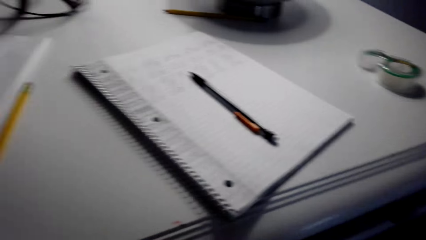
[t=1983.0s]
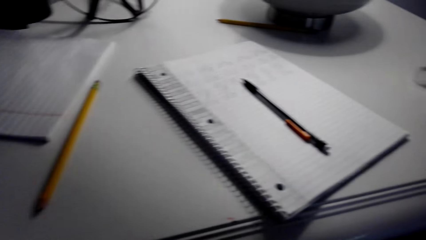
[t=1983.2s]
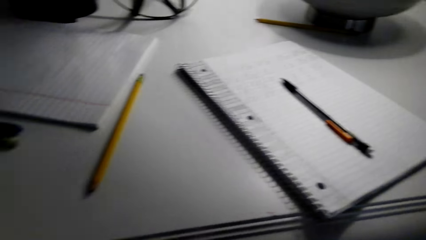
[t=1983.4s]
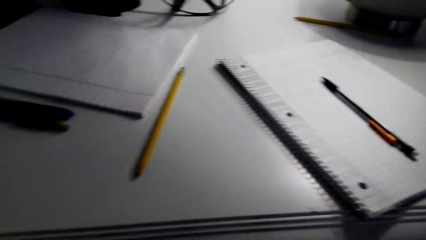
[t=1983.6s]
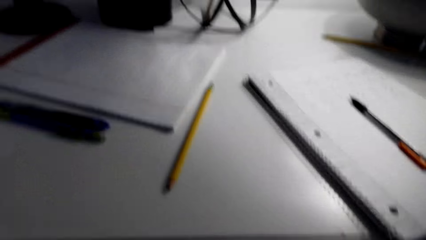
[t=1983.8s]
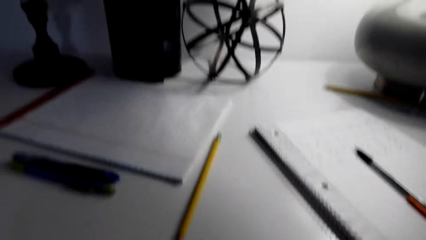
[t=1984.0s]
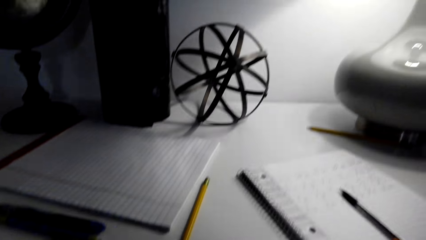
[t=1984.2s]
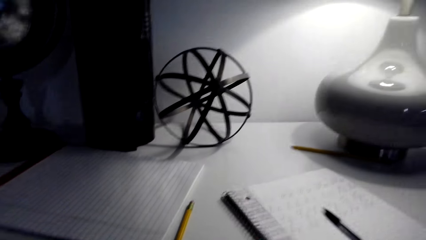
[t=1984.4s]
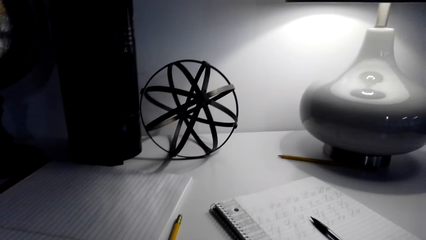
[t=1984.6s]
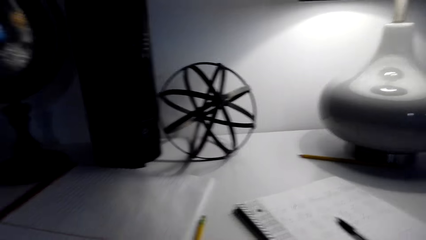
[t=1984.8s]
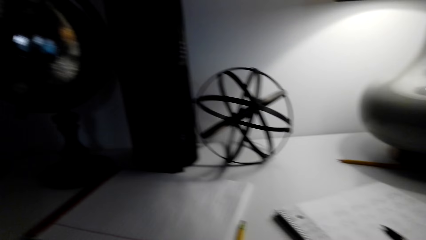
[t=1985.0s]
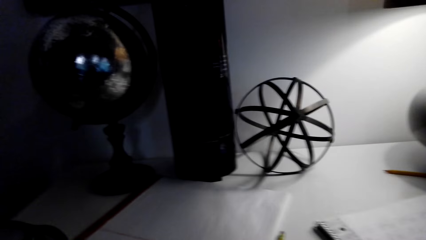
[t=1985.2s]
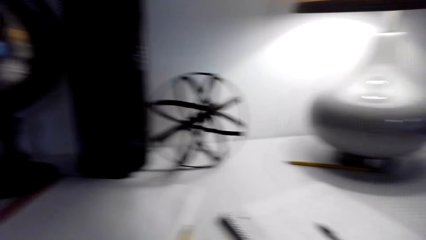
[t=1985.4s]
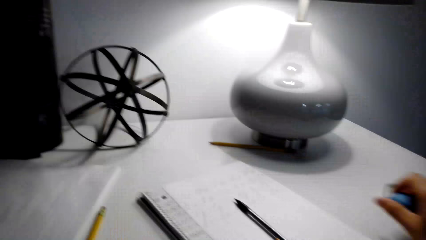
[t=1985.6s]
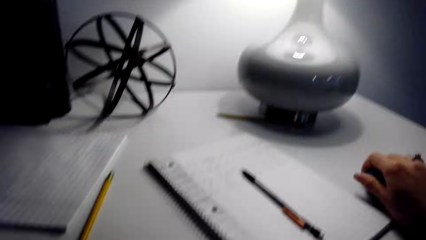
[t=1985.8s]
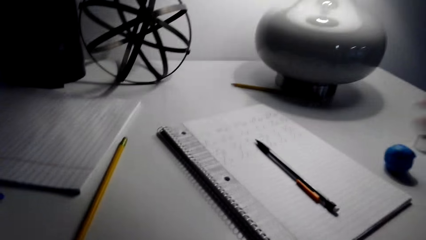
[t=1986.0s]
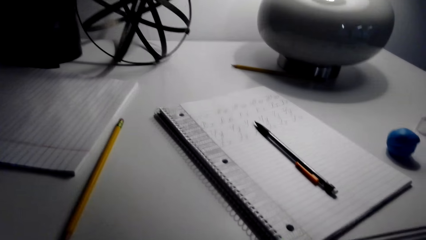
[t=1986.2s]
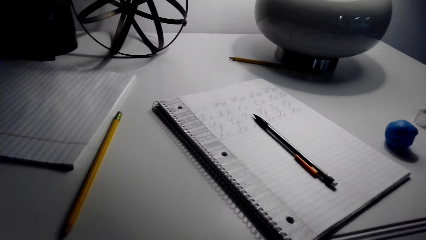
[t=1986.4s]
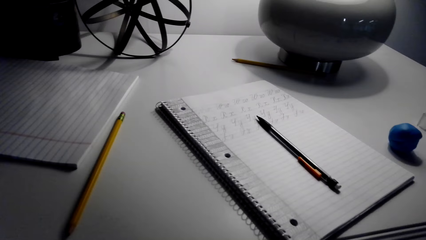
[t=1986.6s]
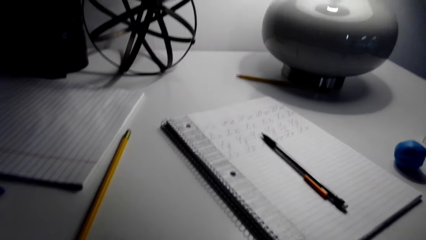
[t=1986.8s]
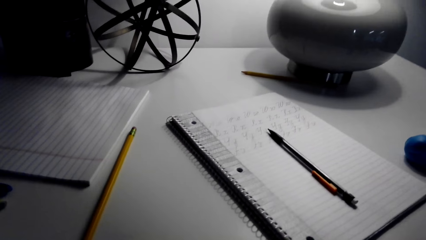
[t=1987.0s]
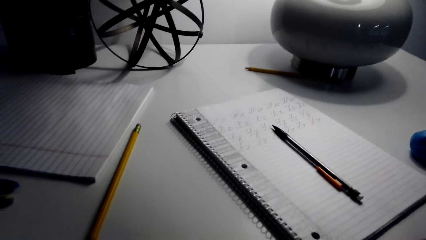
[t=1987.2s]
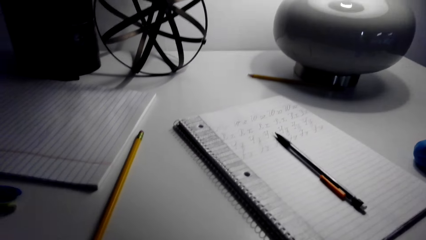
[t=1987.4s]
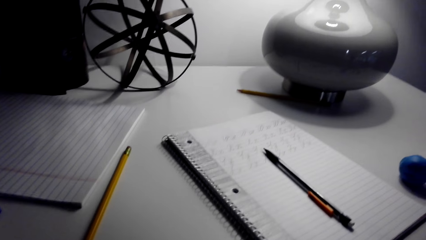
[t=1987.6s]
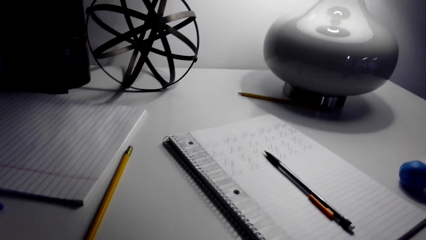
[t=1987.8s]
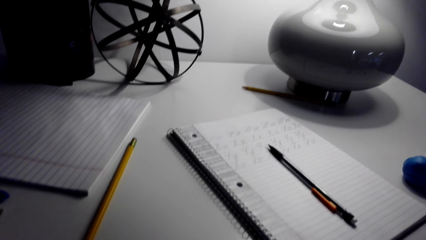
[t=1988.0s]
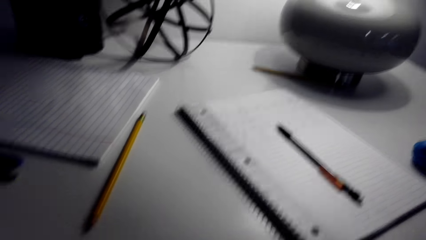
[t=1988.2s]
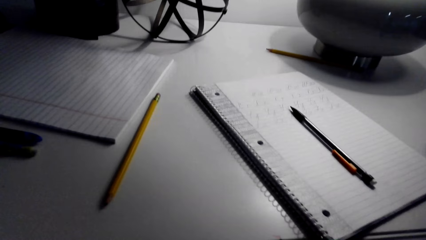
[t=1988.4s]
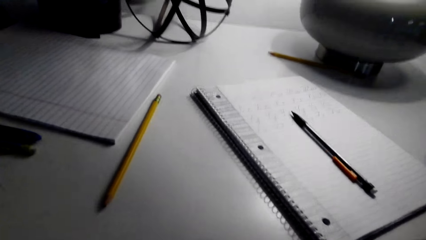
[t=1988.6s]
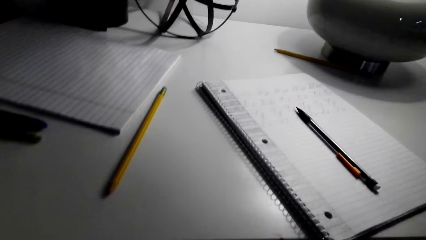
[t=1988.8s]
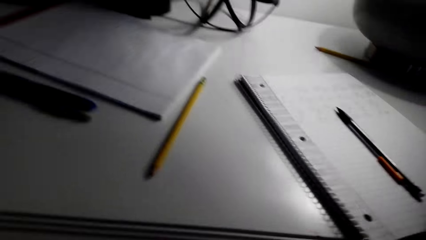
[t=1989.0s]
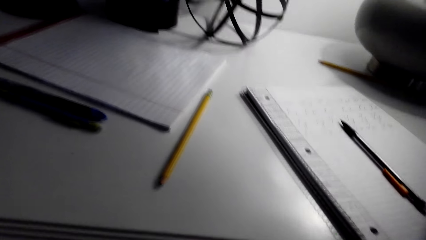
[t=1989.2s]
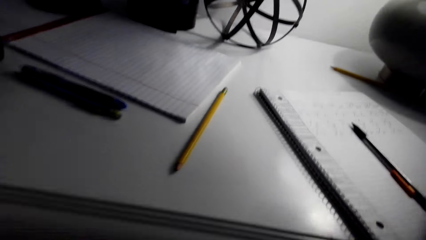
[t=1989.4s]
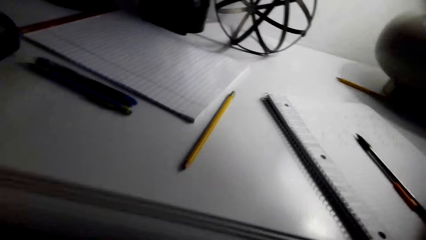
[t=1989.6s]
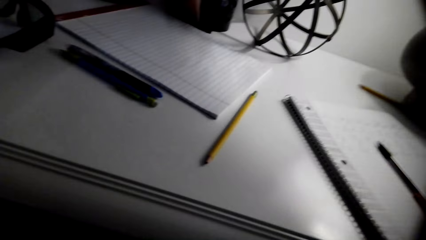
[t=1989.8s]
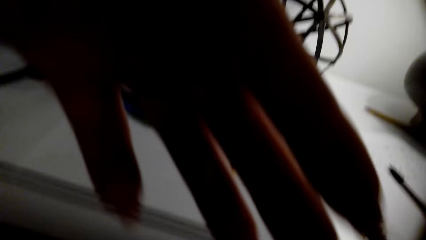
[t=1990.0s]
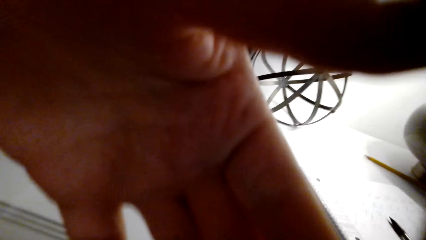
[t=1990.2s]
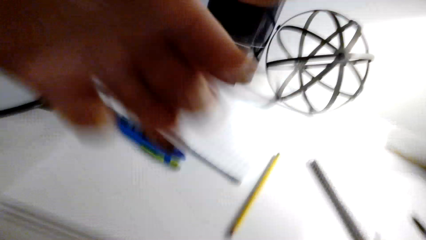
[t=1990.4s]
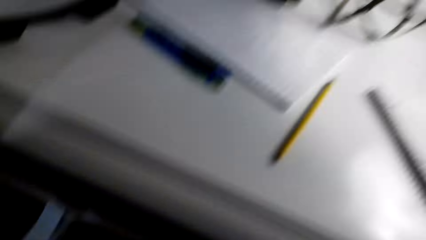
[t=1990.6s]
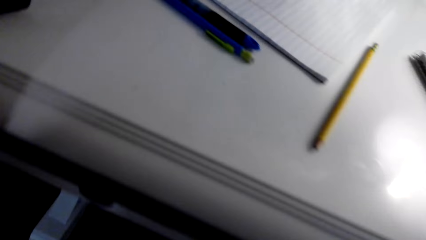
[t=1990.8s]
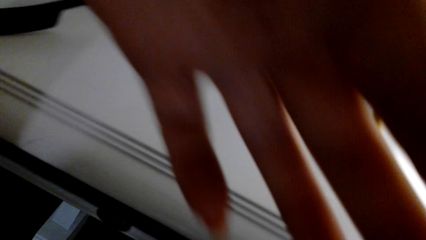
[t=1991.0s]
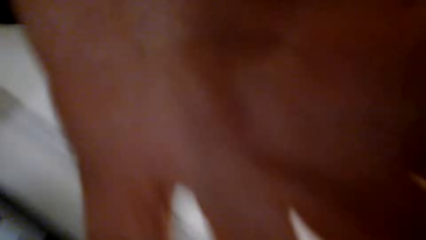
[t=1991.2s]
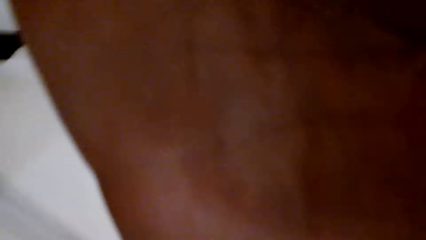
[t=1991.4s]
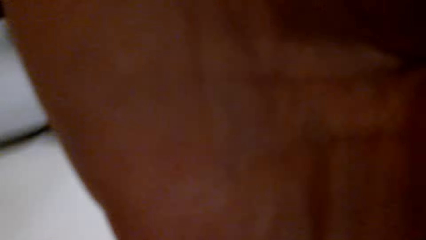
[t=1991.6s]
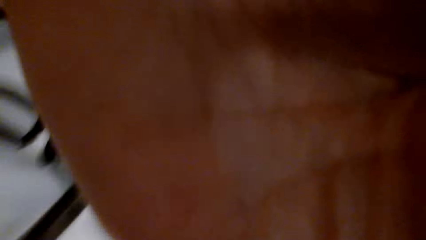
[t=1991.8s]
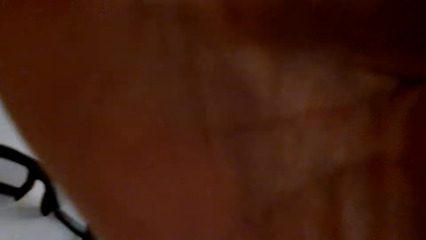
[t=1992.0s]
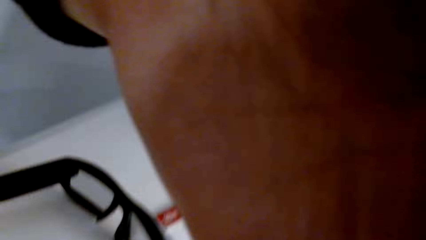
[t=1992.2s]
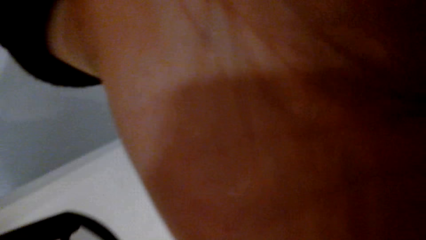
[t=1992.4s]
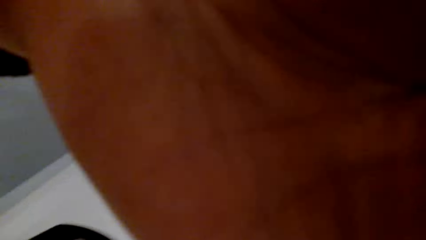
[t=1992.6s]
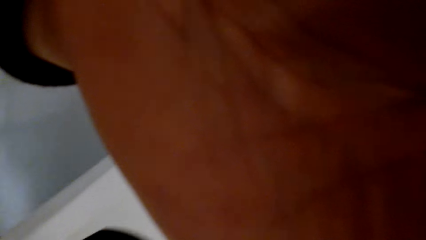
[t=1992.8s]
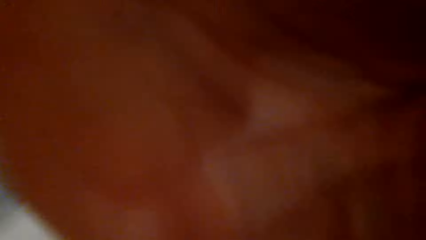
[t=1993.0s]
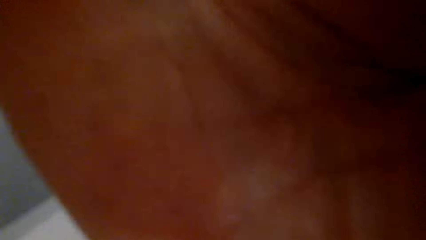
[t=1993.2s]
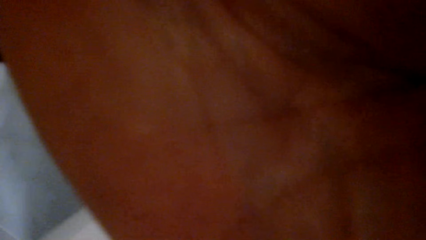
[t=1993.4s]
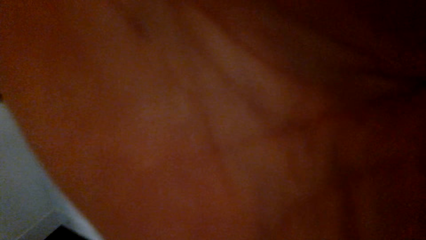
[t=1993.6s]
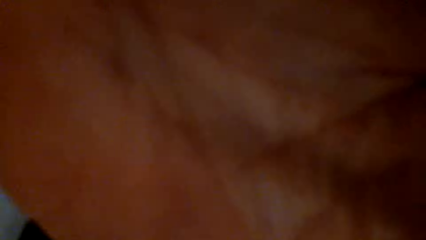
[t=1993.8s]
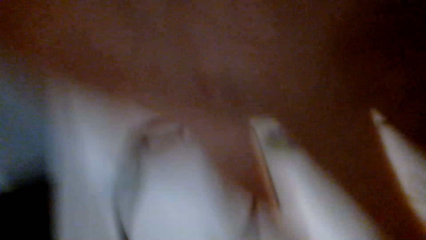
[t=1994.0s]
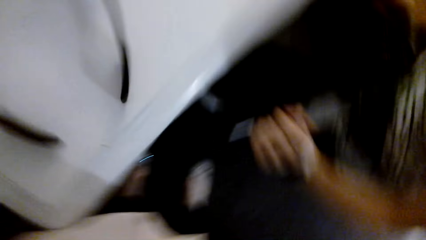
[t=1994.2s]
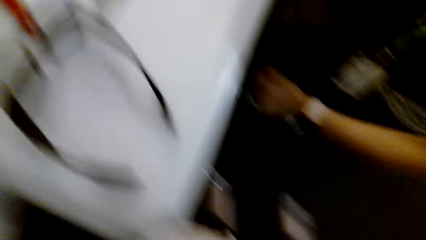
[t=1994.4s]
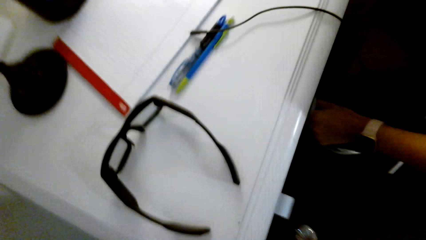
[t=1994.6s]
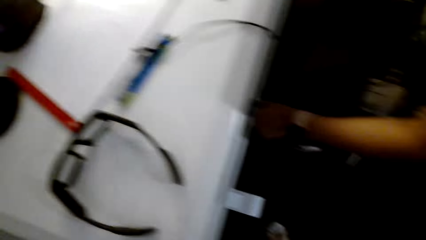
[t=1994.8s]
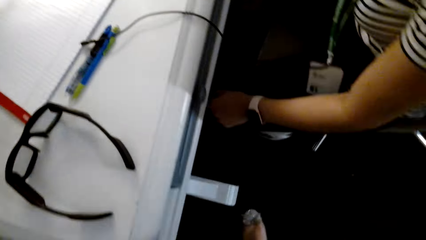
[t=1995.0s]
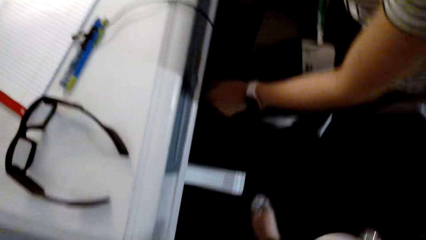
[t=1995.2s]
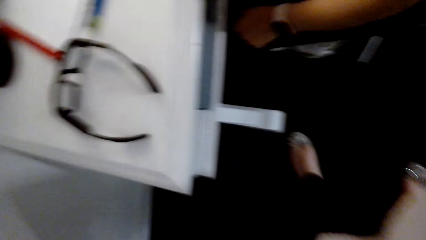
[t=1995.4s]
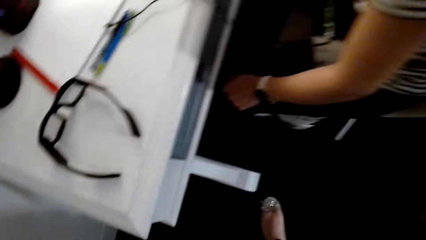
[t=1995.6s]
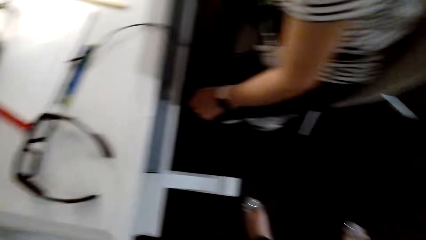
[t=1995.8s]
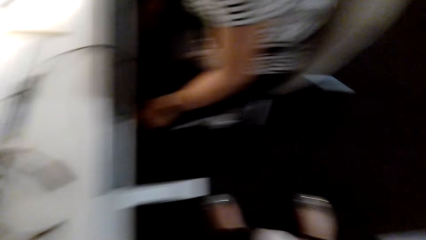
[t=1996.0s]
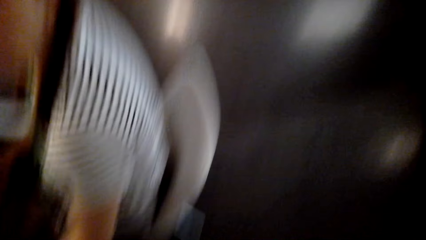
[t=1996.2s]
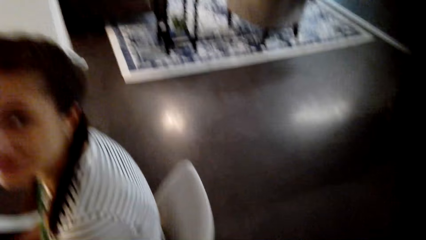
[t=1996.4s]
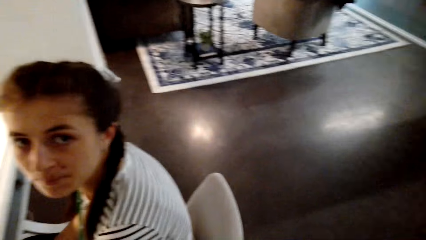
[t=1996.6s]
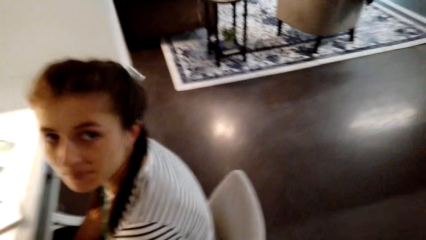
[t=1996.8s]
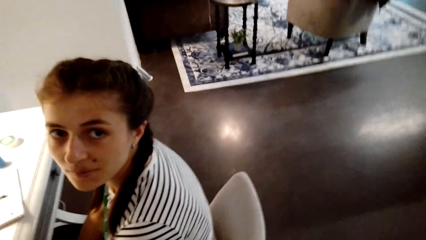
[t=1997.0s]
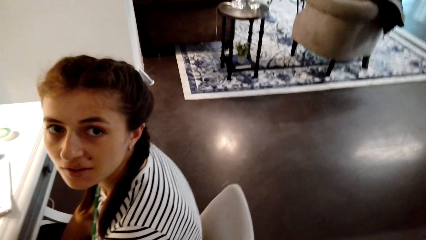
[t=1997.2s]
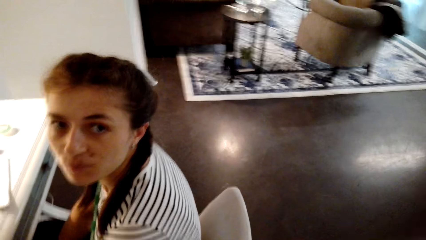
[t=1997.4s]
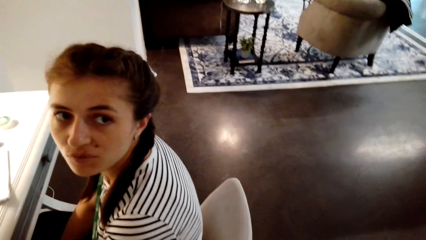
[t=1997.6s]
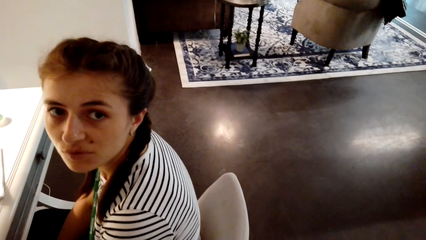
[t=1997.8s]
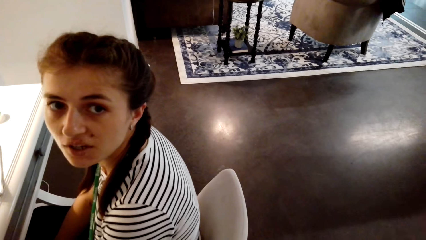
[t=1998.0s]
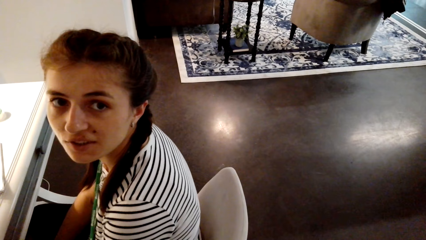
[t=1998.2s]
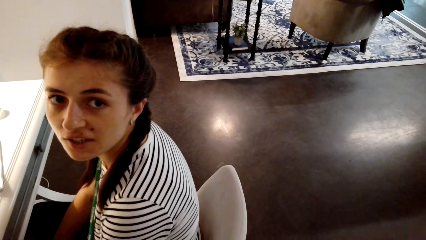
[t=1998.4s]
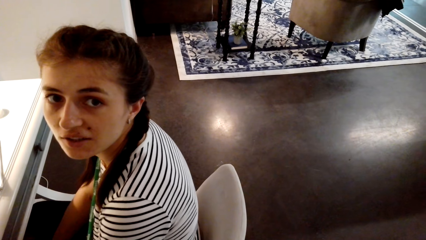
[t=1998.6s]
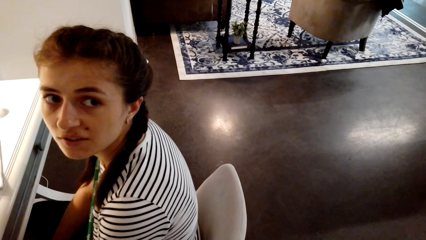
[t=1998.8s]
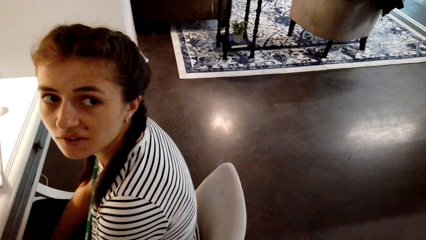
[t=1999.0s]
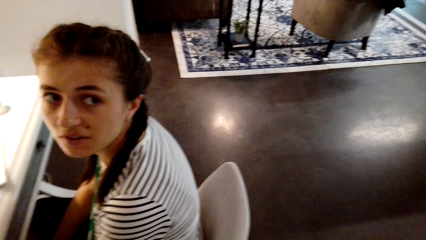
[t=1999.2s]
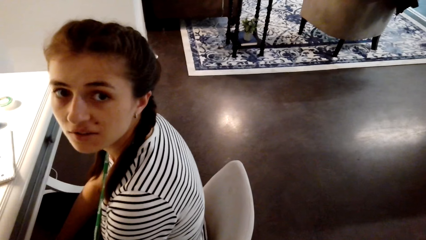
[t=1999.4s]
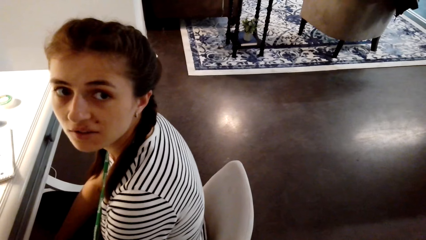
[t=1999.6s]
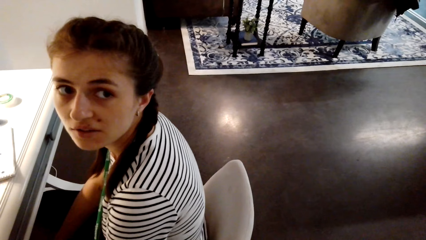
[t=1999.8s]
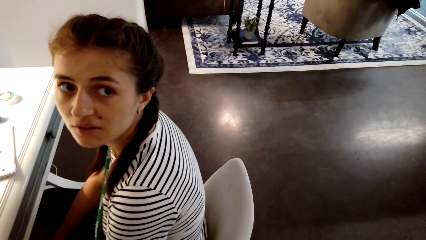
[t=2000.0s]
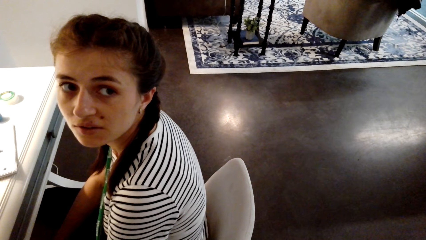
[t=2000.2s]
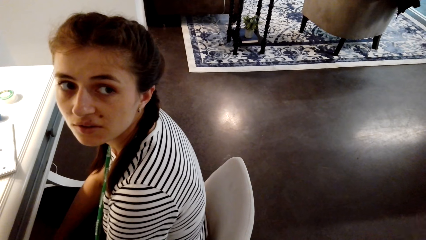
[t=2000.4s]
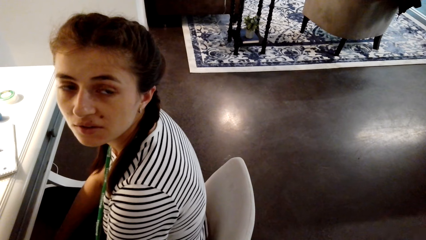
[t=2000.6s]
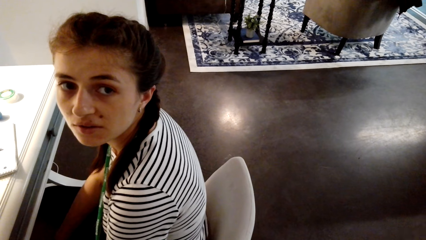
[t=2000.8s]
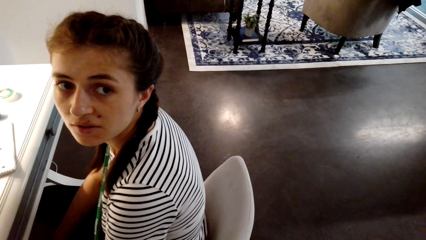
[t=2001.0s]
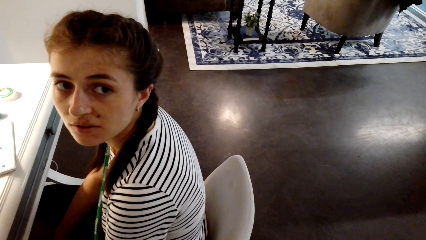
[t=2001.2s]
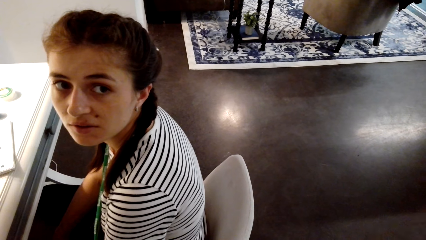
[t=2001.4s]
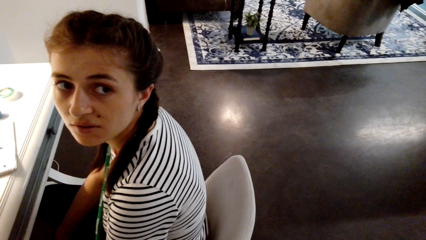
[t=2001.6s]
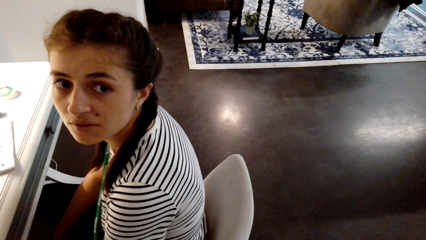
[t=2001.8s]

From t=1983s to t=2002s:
The camera wearer puts down the rubber on the table. They look around. They put a hand on the camera. The person takes the camera from the camera wearer. The camera wearer looks around and fixes the camera on the head. A woman sits on a chair. The camera wearer looks around. They fix the camera on the head. They interact with another person. The woman looks at the camera wearer.
